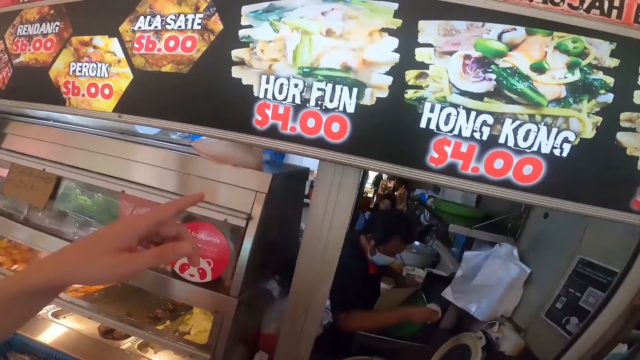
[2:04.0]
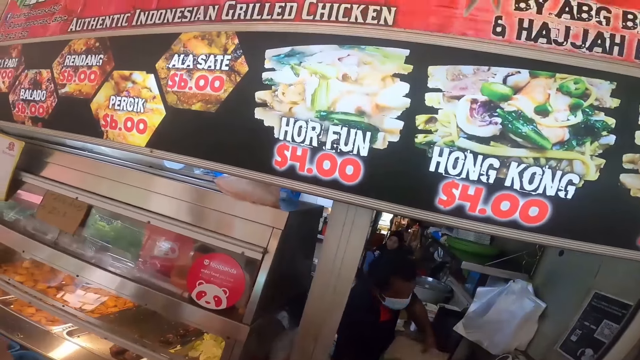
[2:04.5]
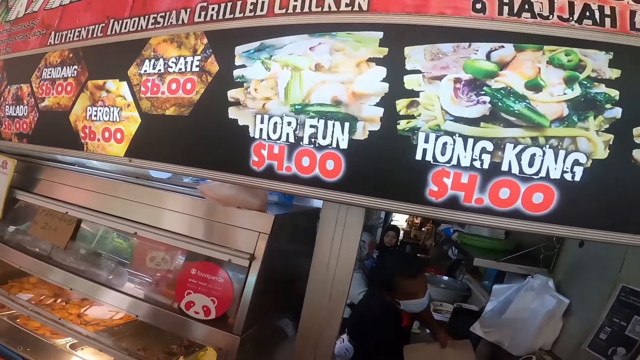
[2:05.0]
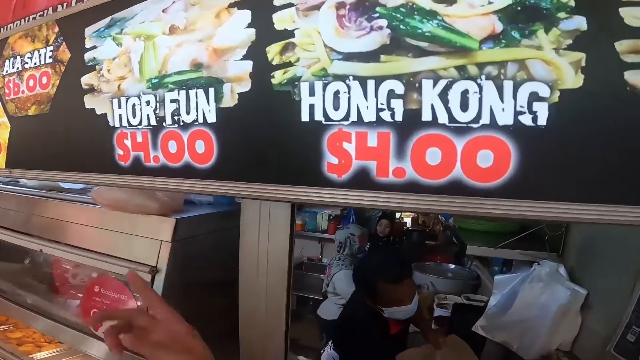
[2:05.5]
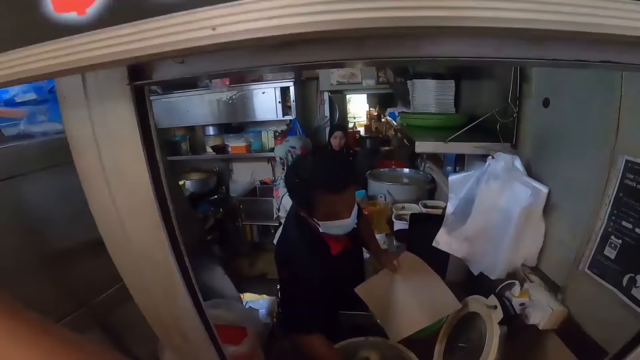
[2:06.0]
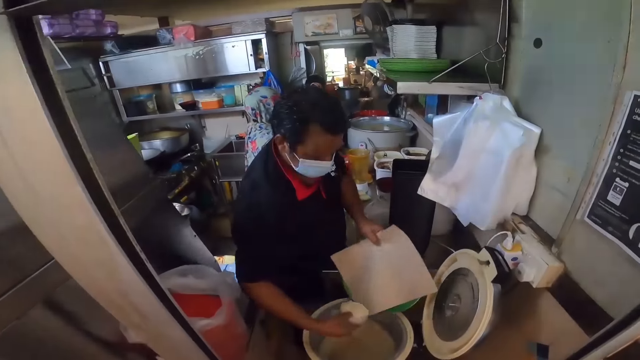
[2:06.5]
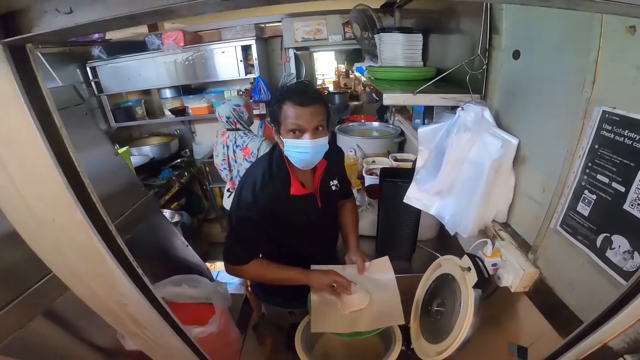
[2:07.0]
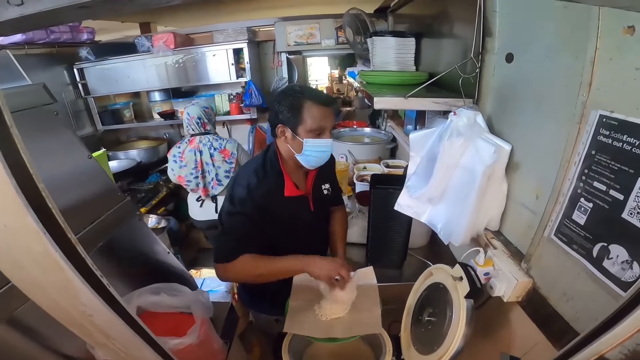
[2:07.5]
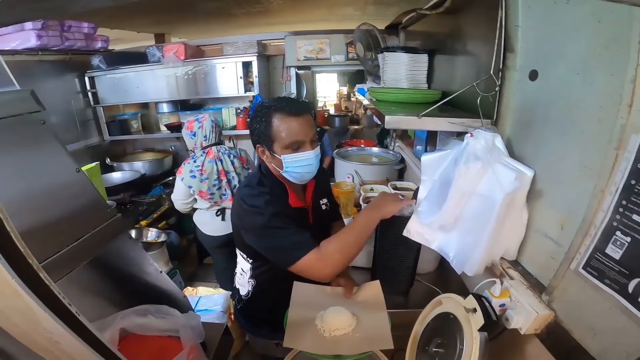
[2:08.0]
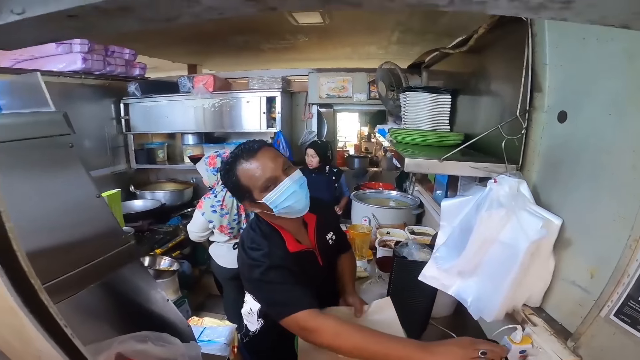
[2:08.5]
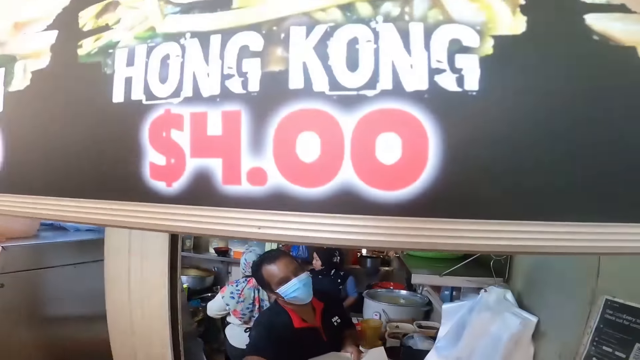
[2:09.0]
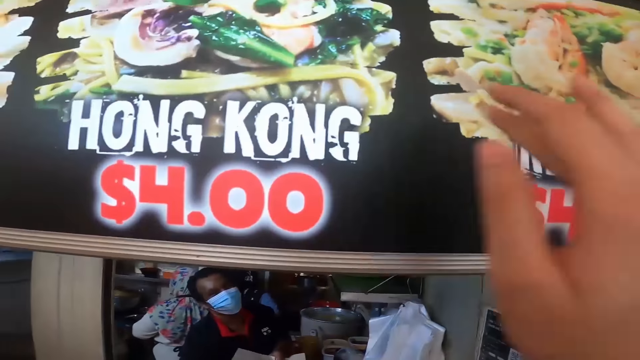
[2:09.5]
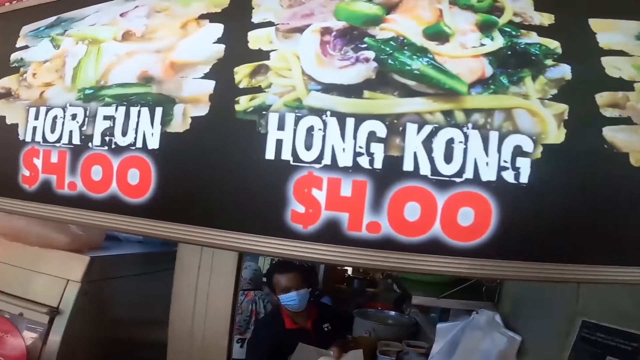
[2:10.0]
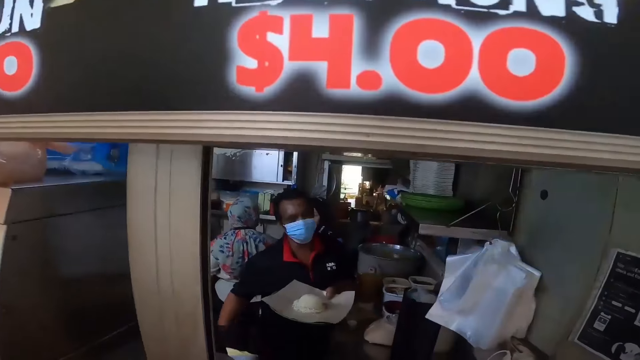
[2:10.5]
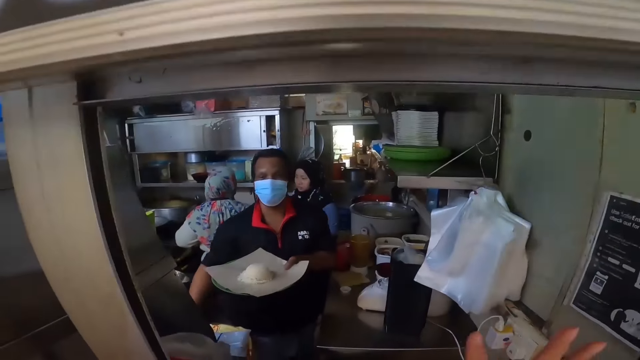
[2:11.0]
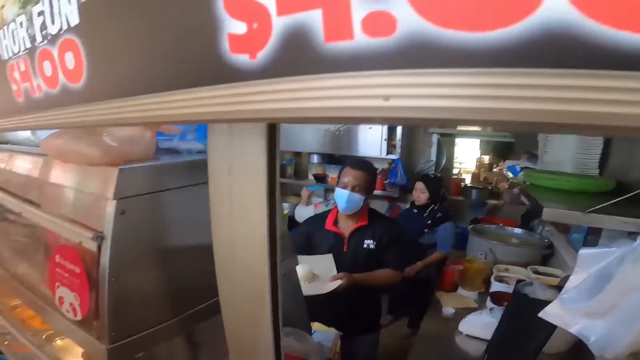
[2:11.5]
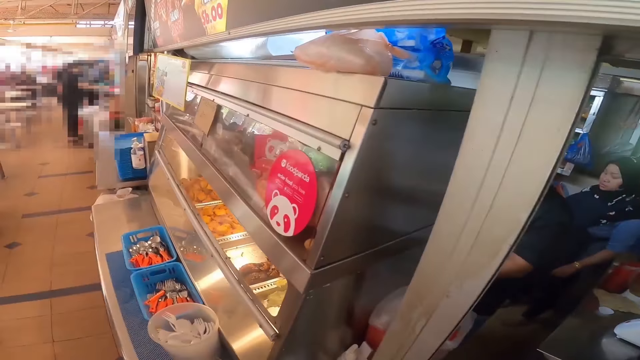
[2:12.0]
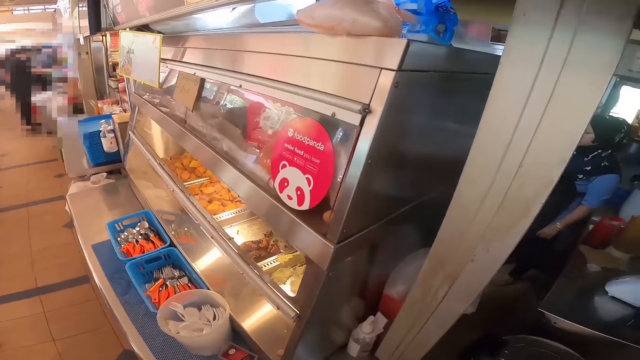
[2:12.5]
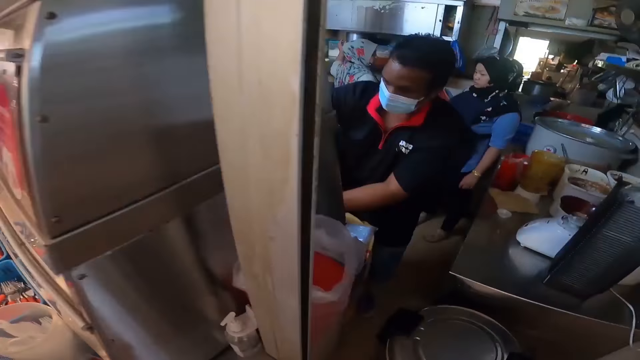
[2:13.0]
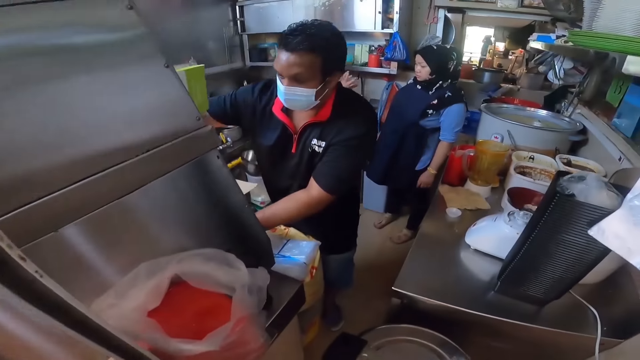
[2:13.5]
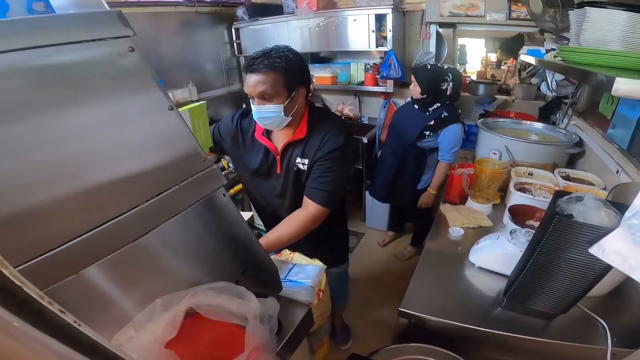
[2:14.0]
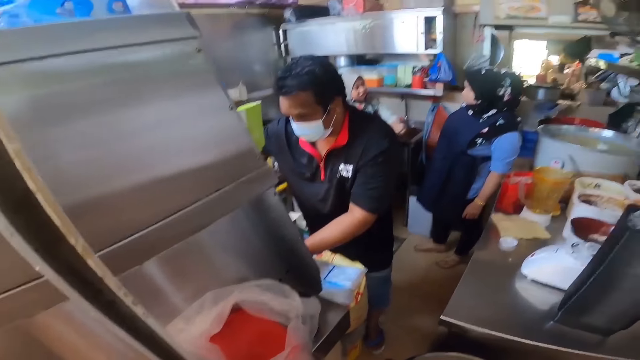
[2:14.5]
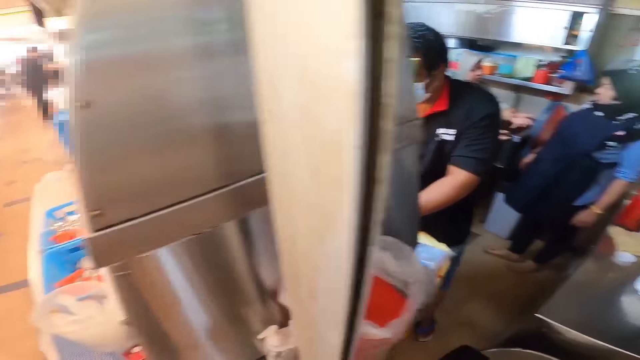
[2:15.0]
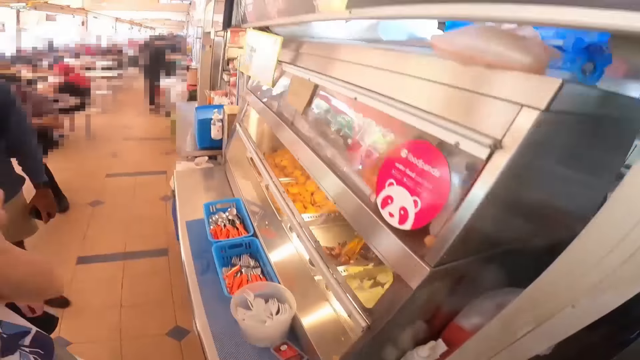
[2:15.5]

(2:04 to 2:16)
A person puts rice into the plate. The person serves food. The camera wearer points on the display.

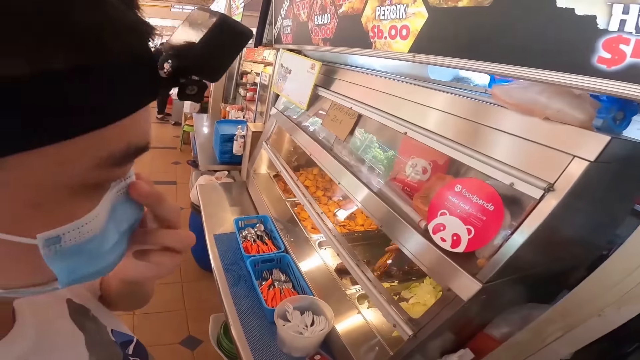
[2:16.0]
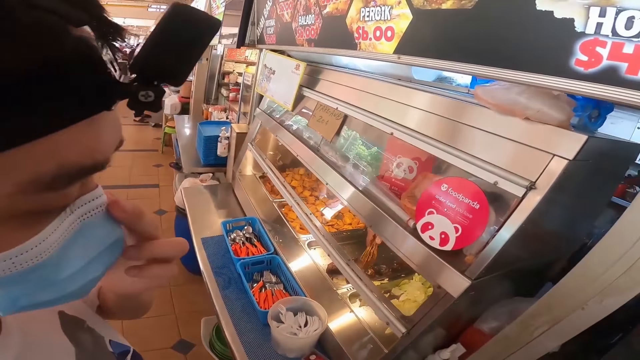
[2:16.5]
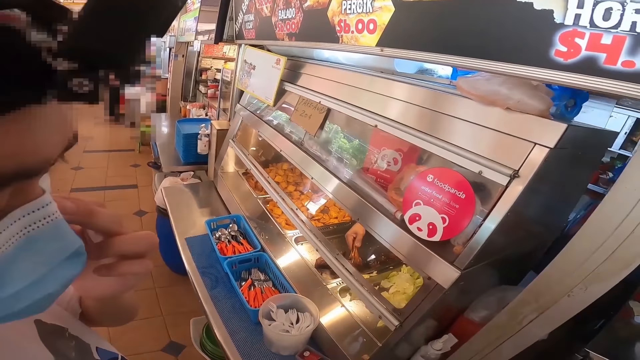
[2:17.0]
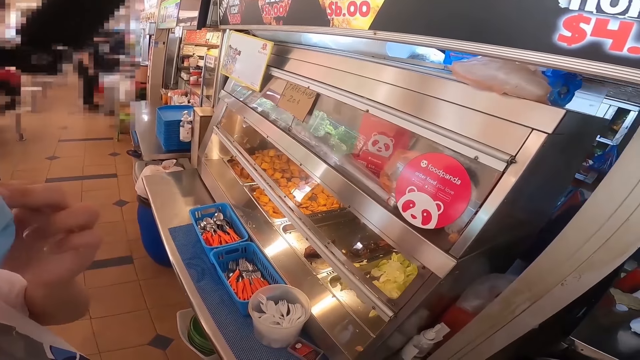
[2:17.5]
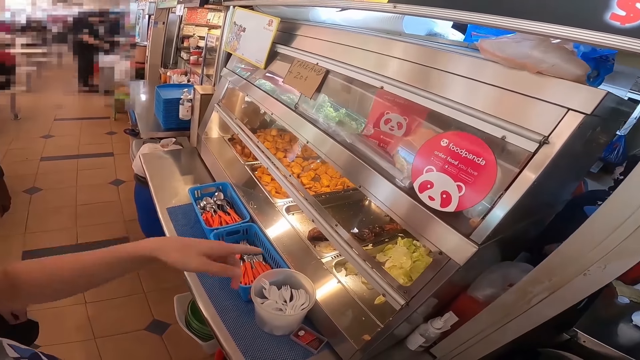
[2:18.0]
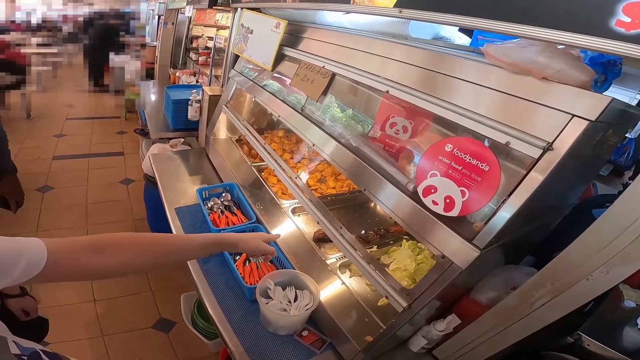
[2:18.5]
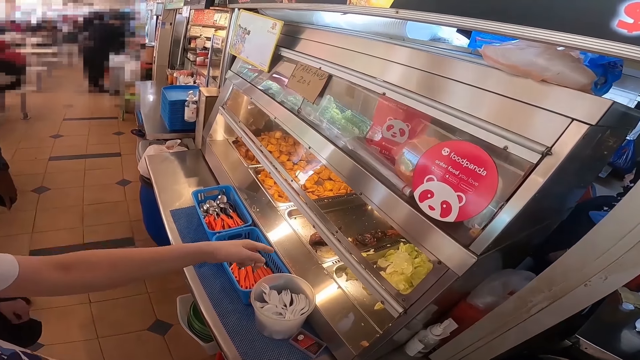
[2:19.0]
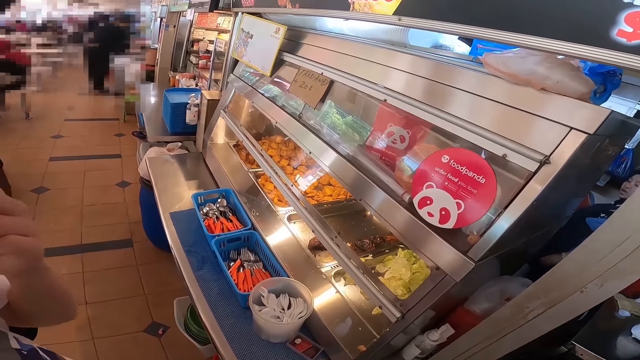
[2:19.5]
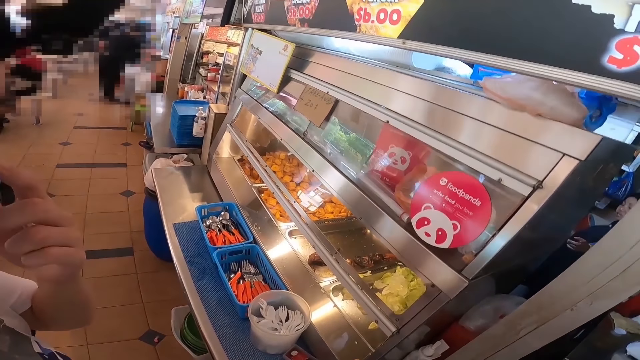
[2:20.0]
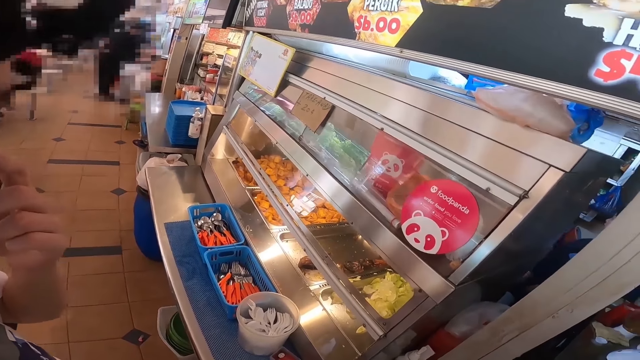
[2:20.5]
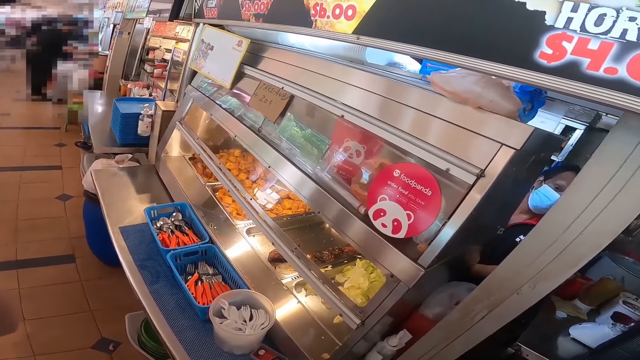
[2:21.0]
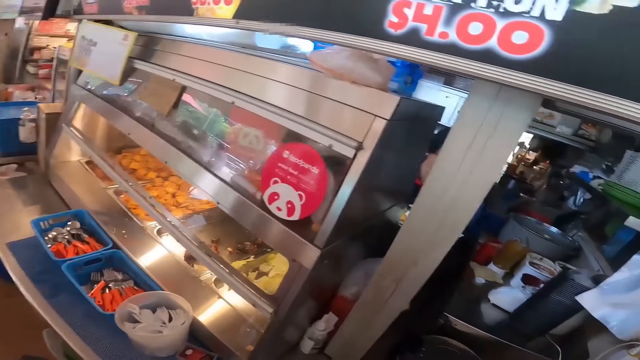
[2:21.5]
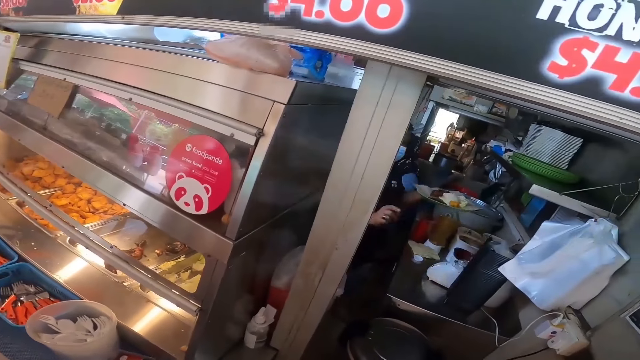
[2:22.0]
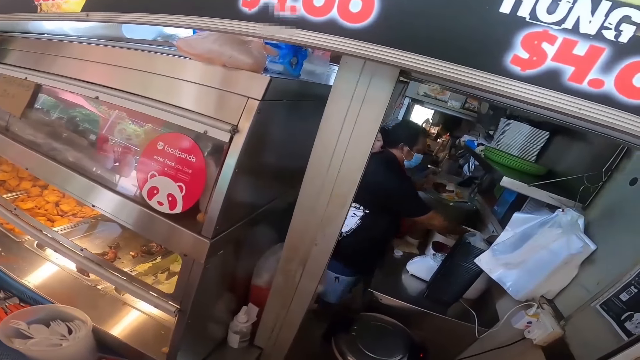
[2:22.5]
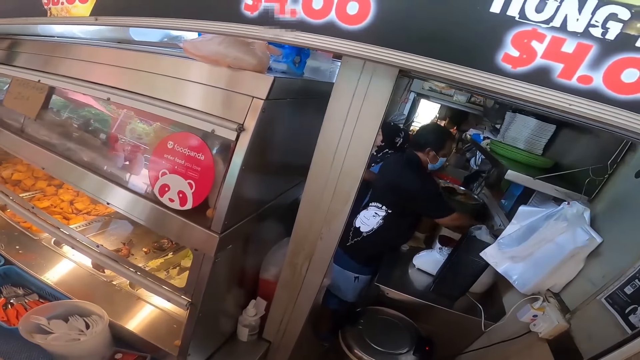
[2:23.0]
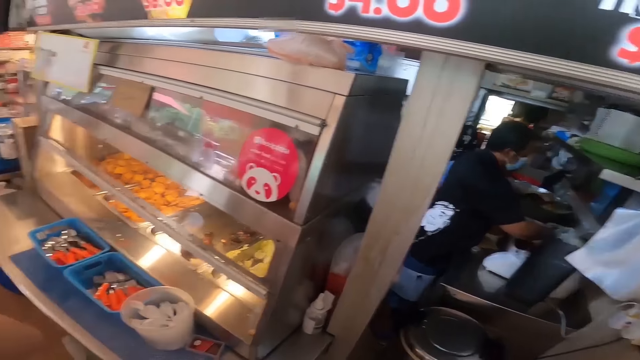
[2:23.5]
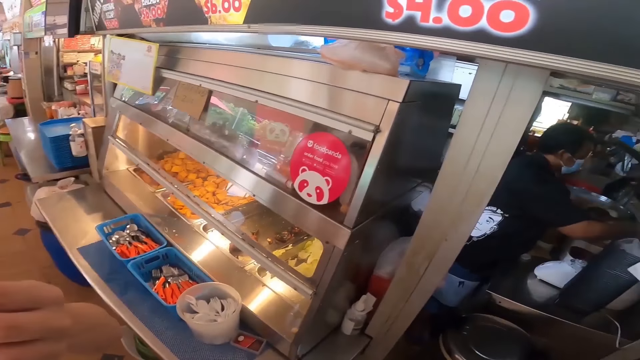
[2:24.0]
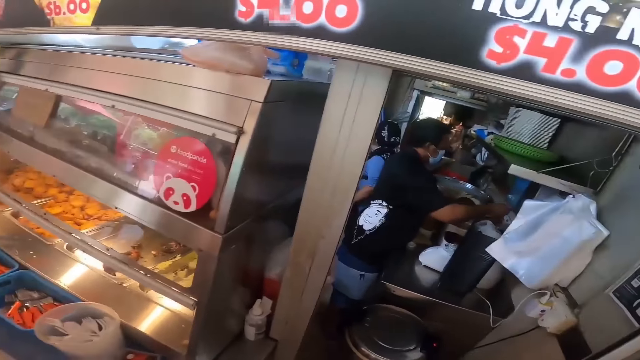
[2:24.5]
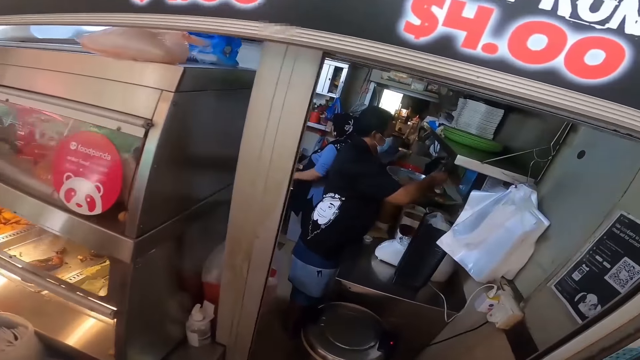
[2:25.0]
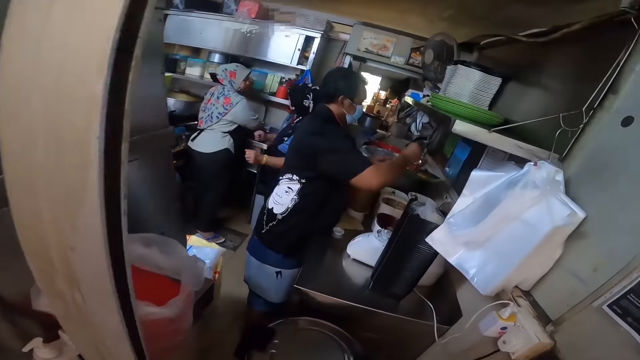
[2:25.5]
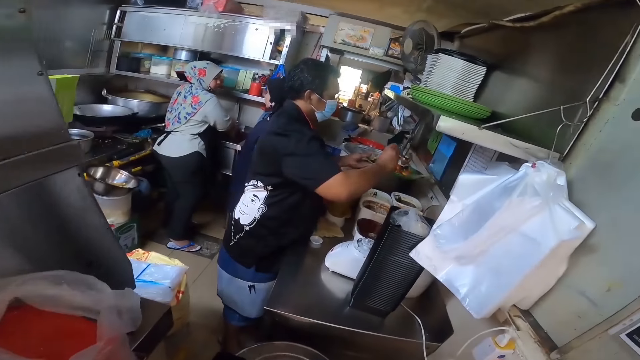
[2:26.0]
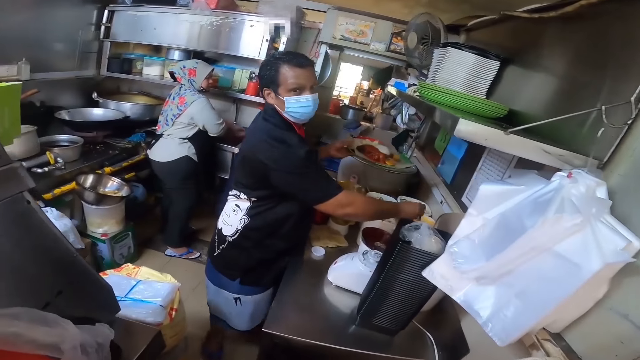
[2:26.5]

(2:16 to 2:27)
A person points at the food on the display. Another person puts sauce on the food.
